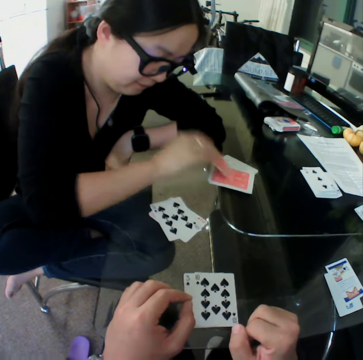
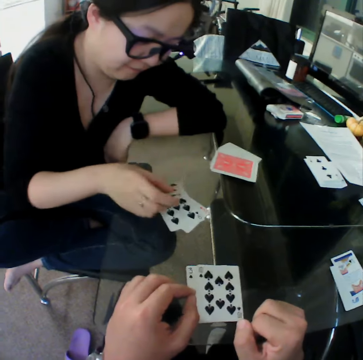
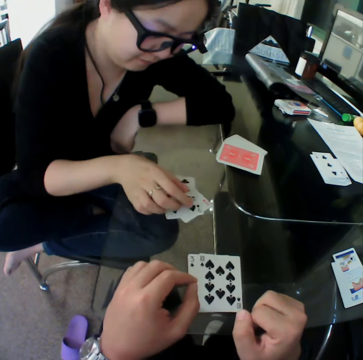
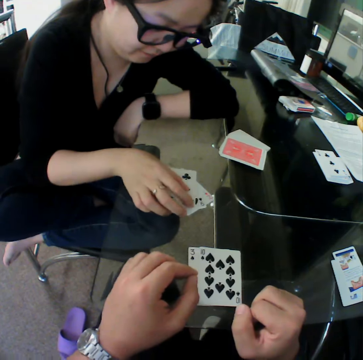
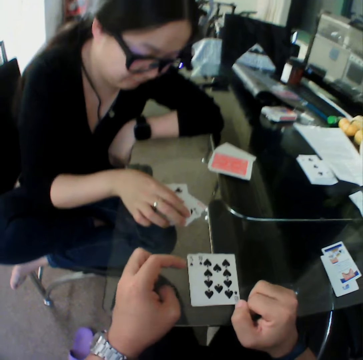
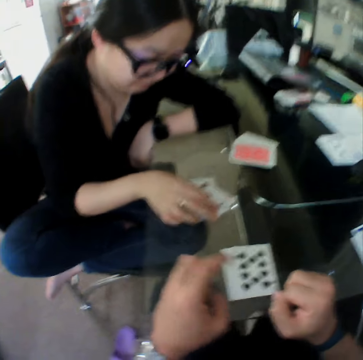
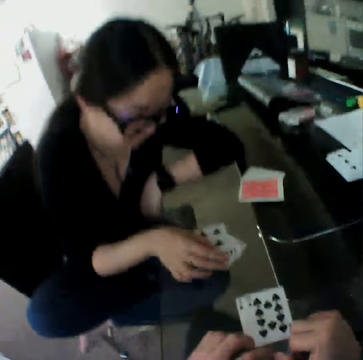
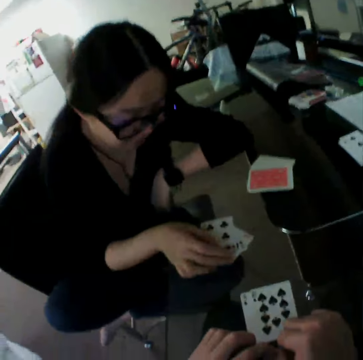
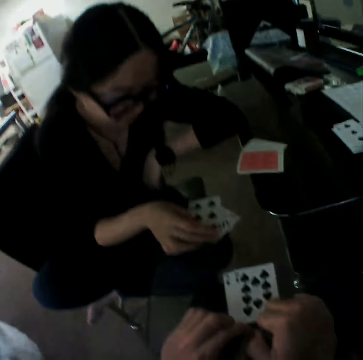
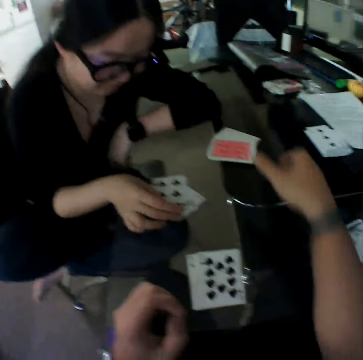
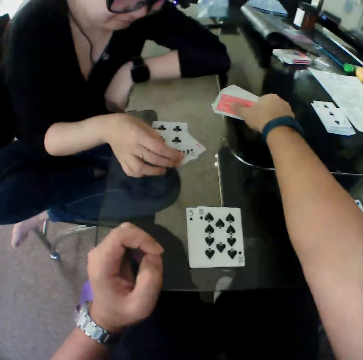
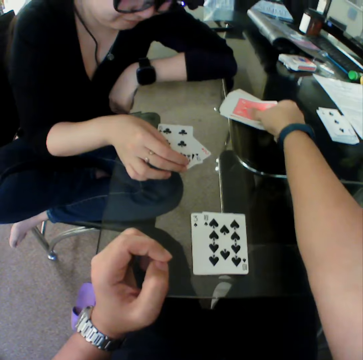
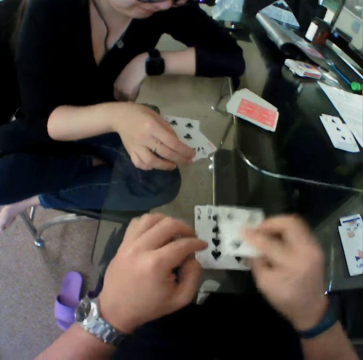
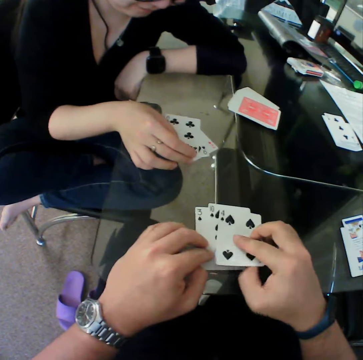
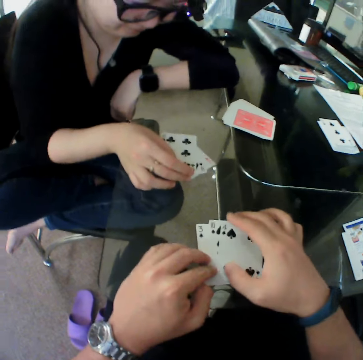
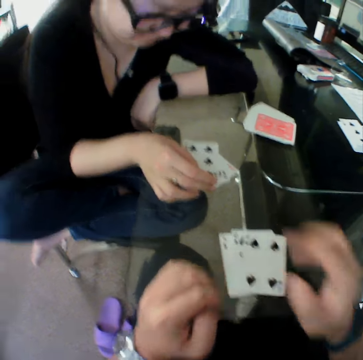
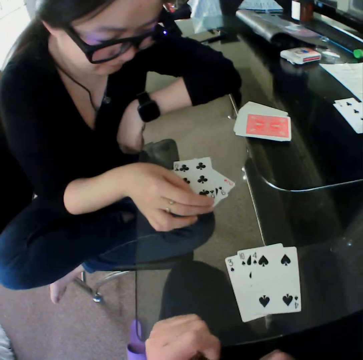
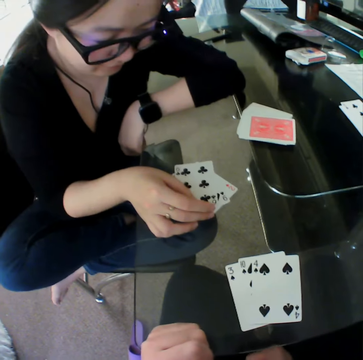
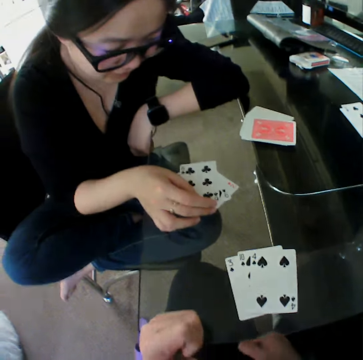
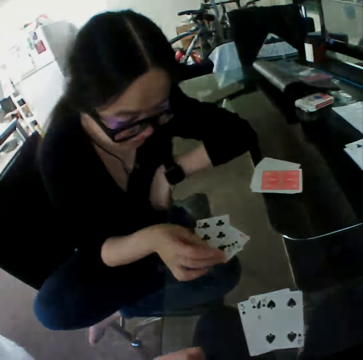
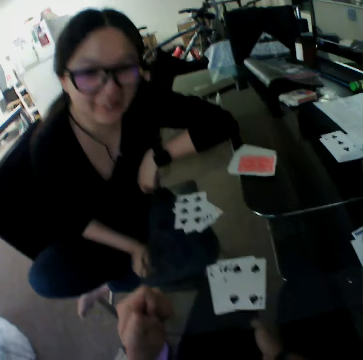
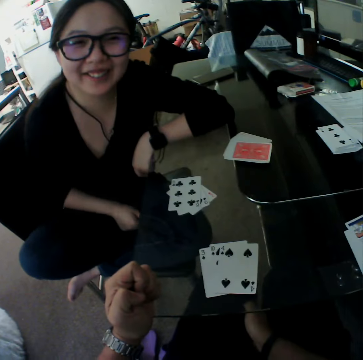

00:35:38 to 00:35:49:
The woman moves a card from the stack of cards on the table towards her with her right hand and places the card on the table. The camera wearer picks the card and moves a card from the stack of cards on the table towards him with his right hand. He places the card on the table.

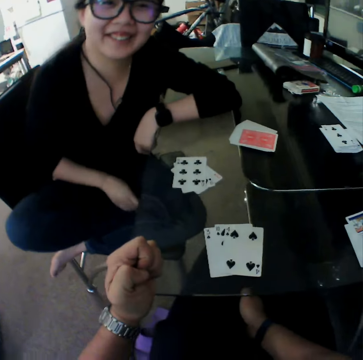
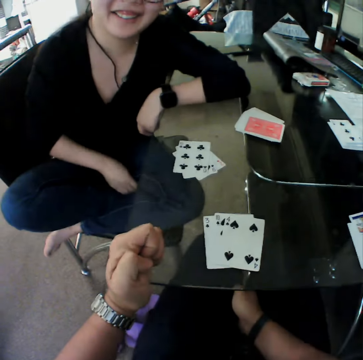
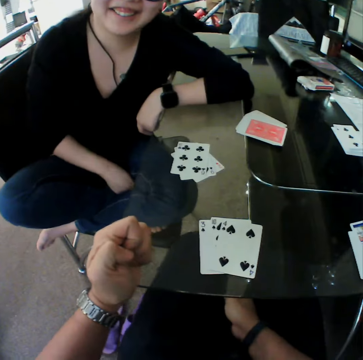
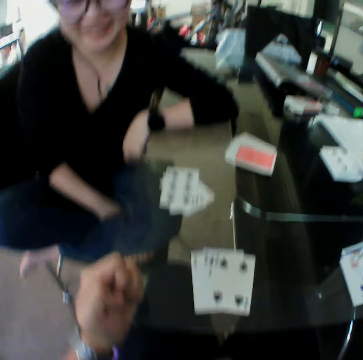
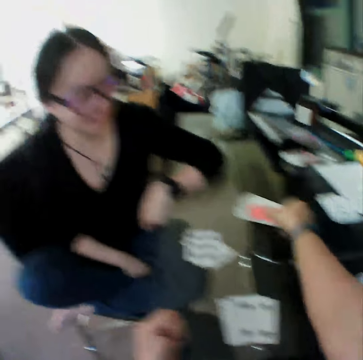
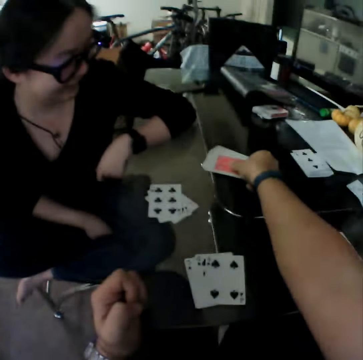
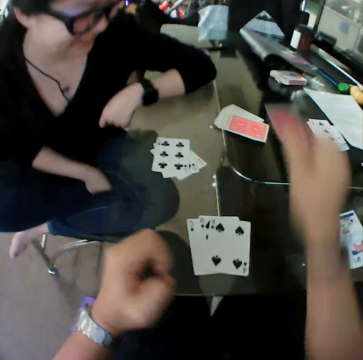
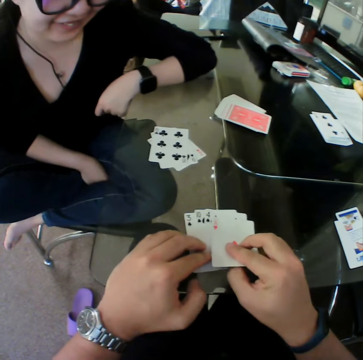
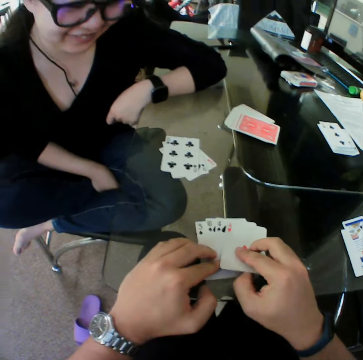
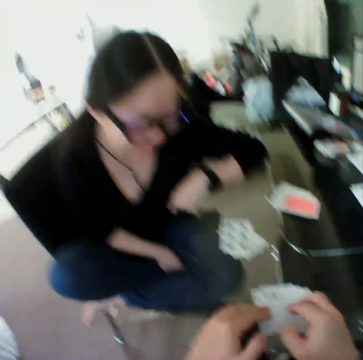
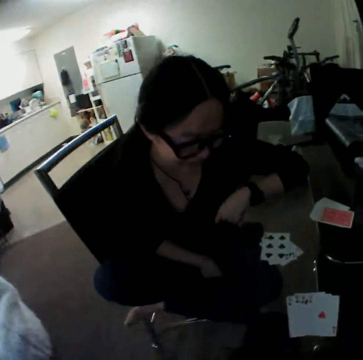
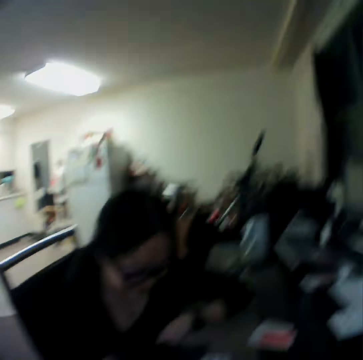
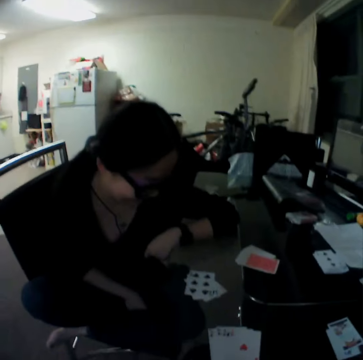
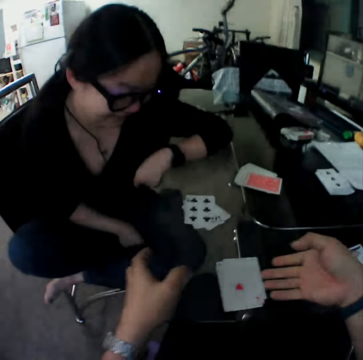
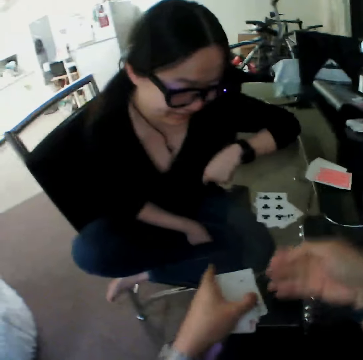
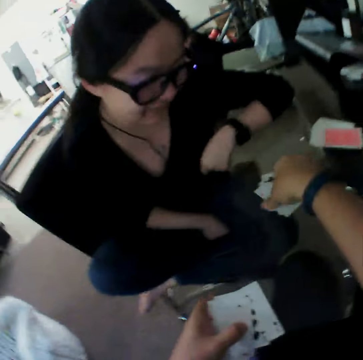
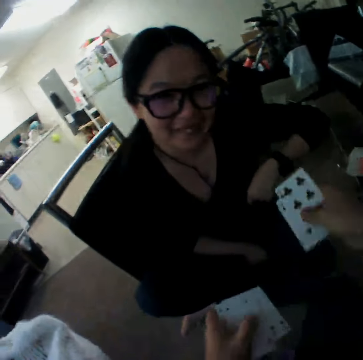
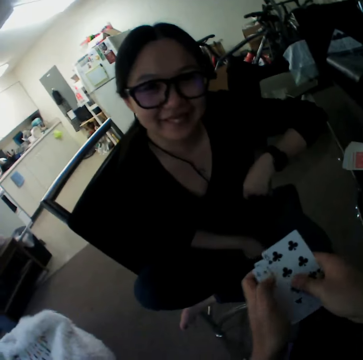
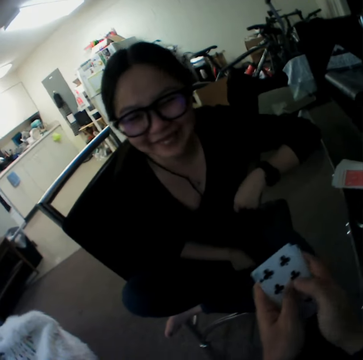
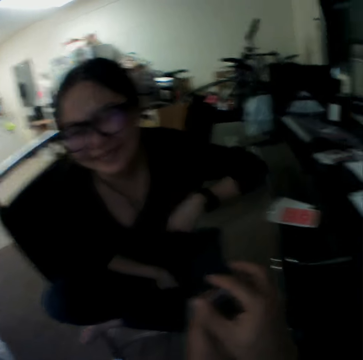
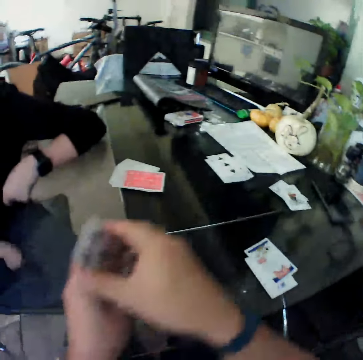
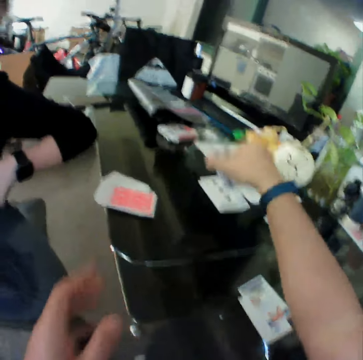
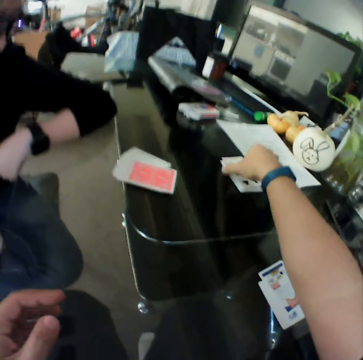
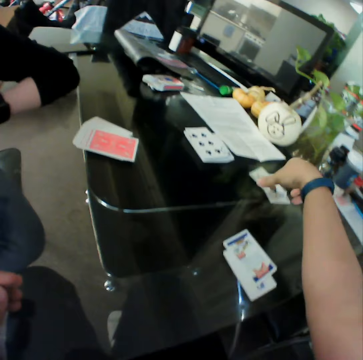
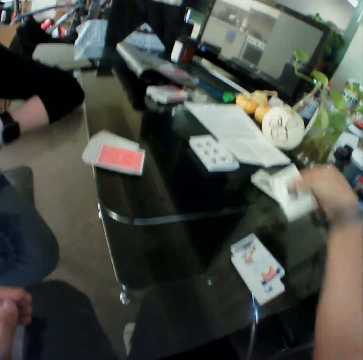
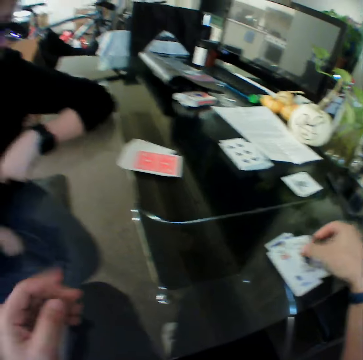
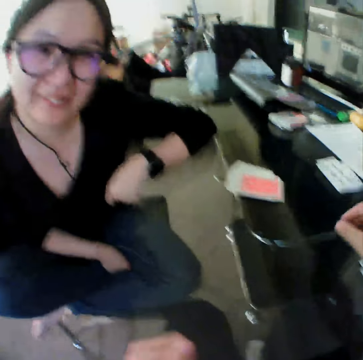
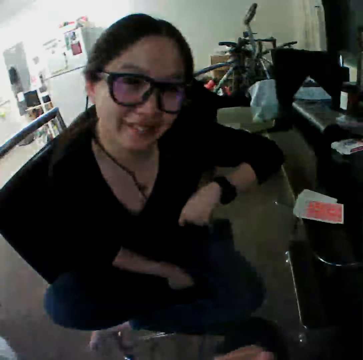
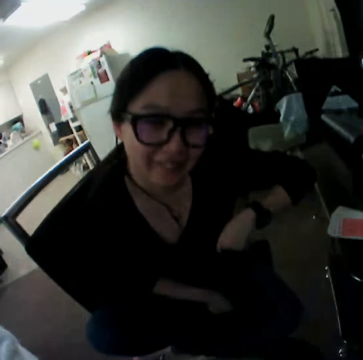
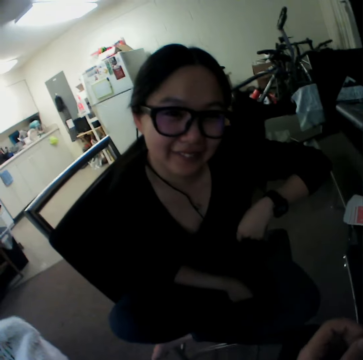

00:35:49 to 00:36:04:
The camera wearer picks the card and places the card on the table. He packs the cards from the table with his hands. He picks the cards. He picks the cards again. He drops the cards on other cards on the table with his right hand. He picks a card from the table with his right hand and drops the card on the table with his right hand.

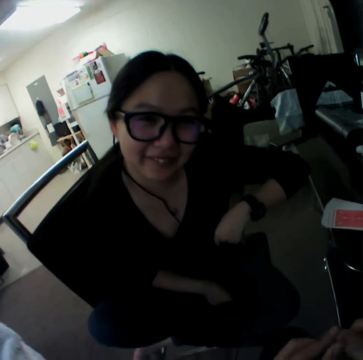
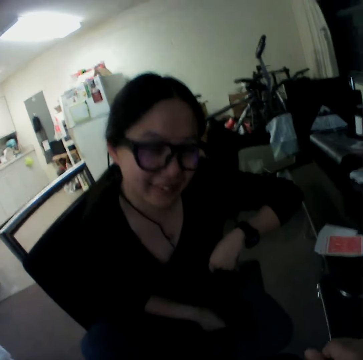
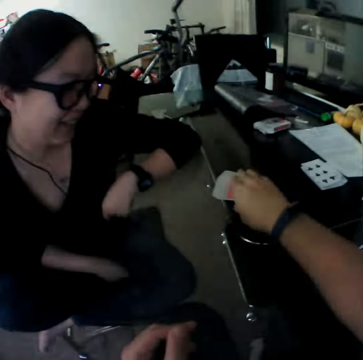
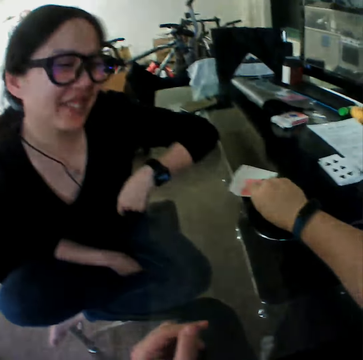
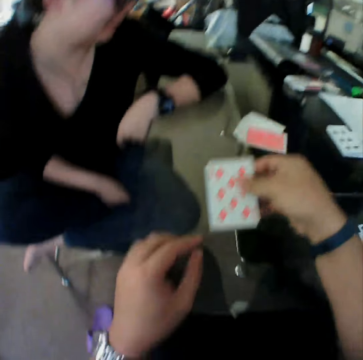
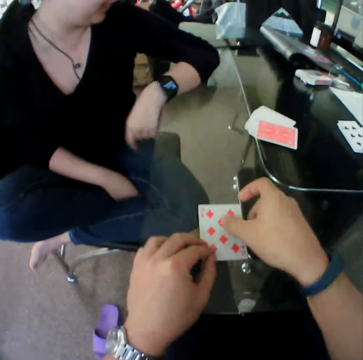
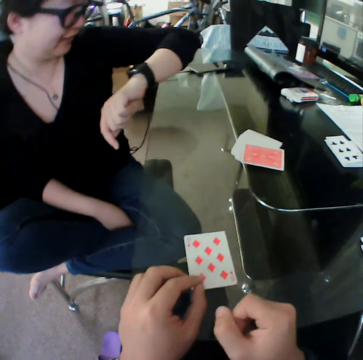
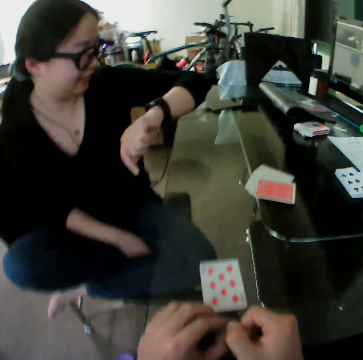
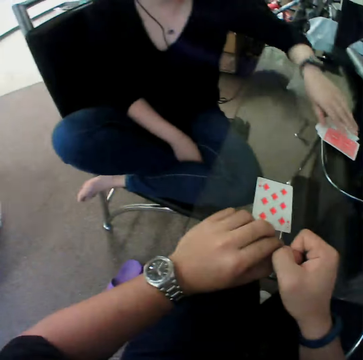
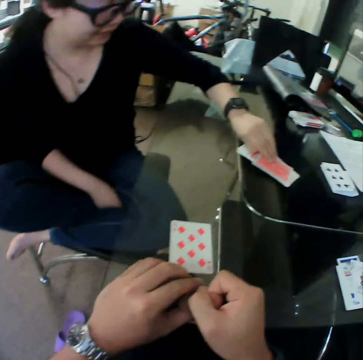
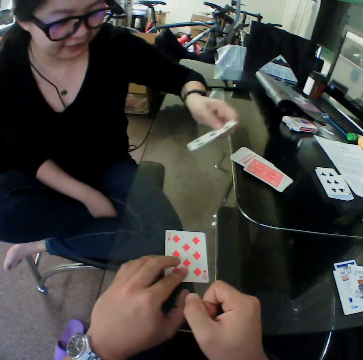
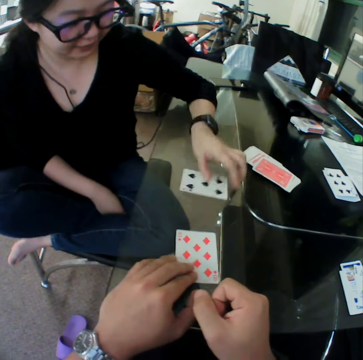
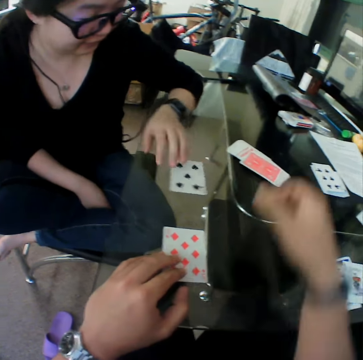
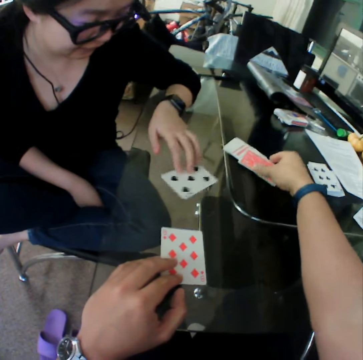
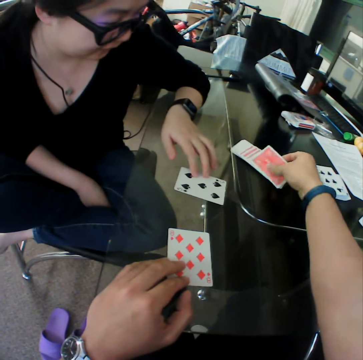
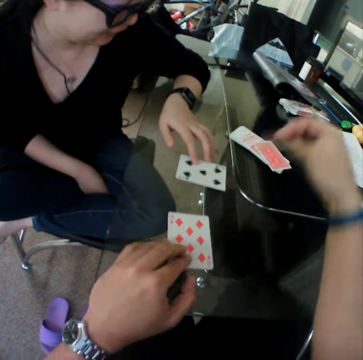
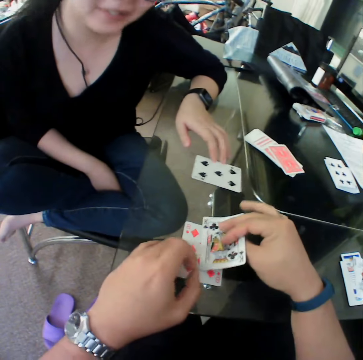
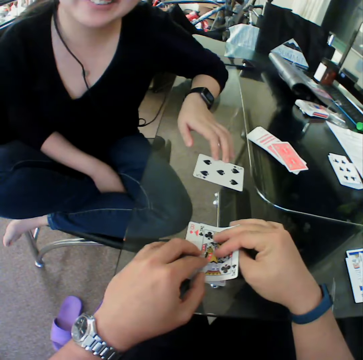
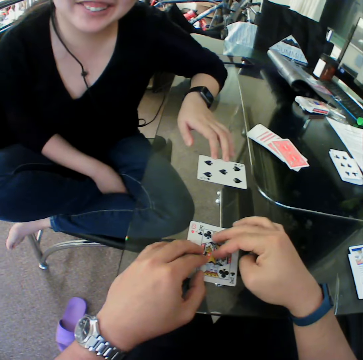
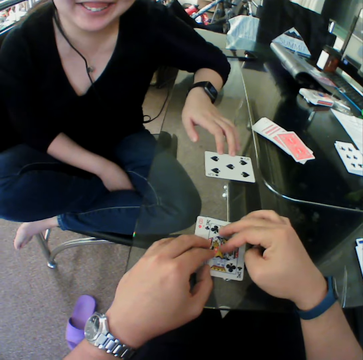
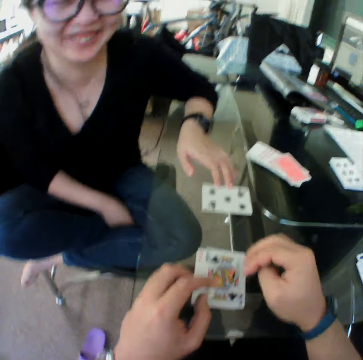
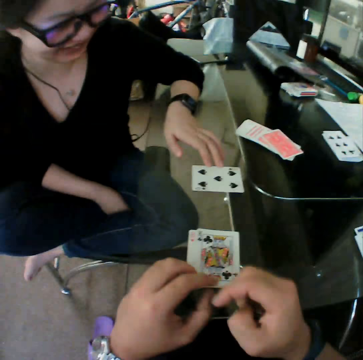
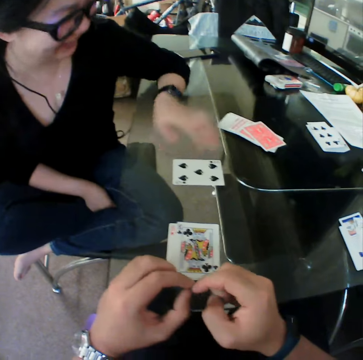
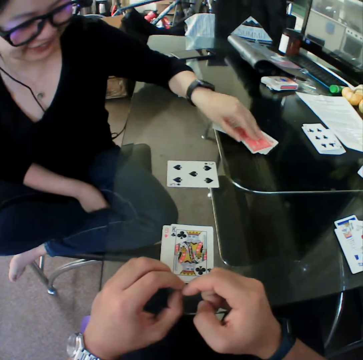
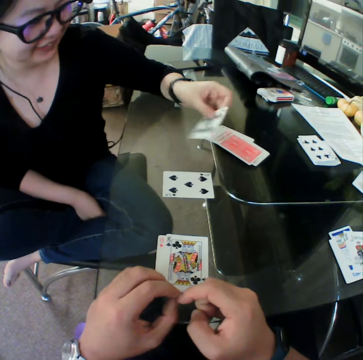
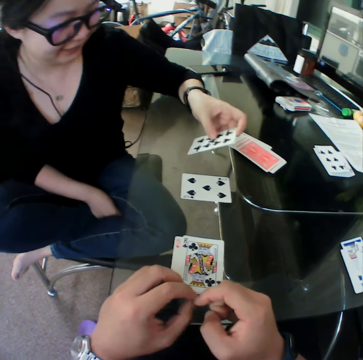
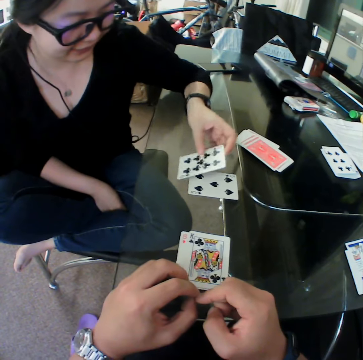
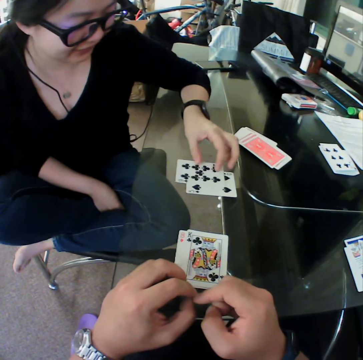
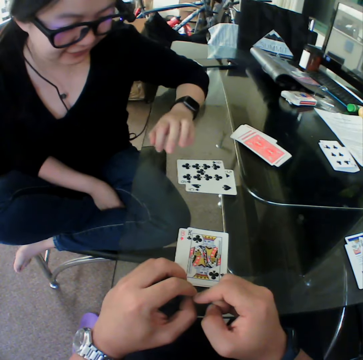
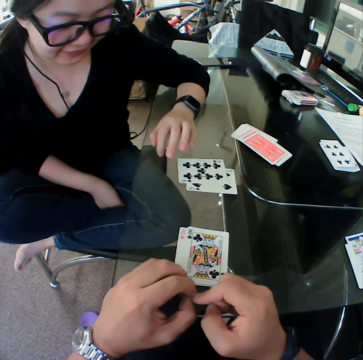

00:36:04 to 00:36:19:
The camera wearer picks the card. He moves the card from the stack of cards on the table towards him with his right hand. He places the card on the table. A woman moves a card from the stack of cards on the table towards her with her left hand. She picks the card and places the card on the table. The camera wearer moves a card from the stack of cards on the table towards him with his right hand. The woman moves the card. The camera wearer picks the card. He places the card on the table. Another woman picks a card from the table. She drops the card on the table.
